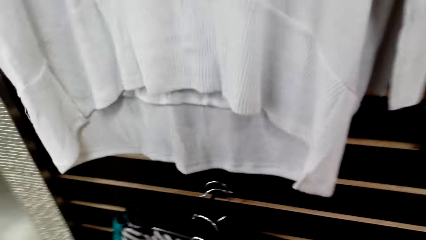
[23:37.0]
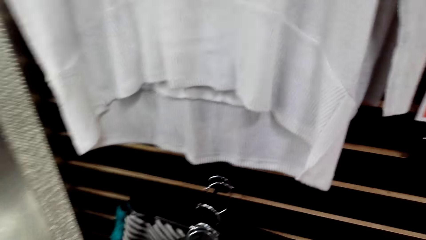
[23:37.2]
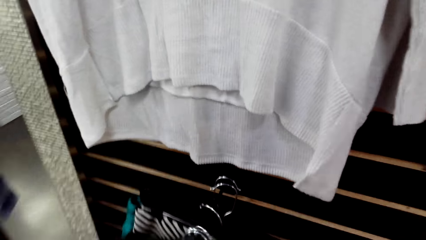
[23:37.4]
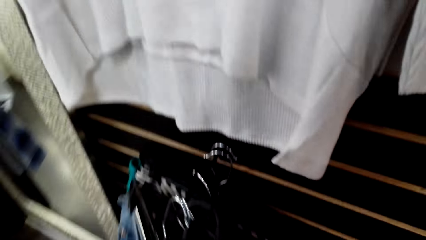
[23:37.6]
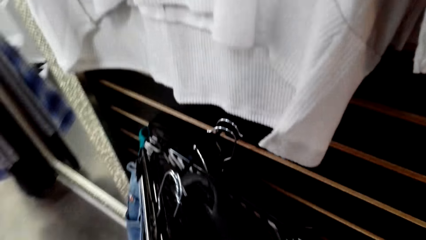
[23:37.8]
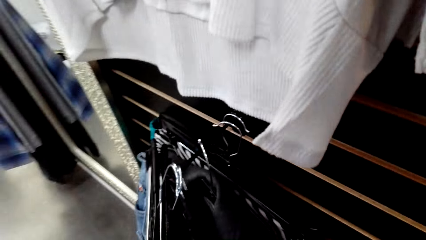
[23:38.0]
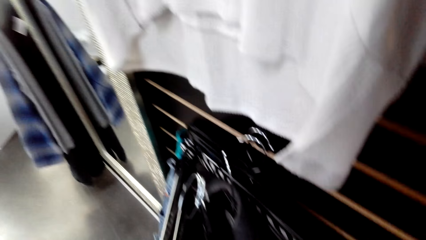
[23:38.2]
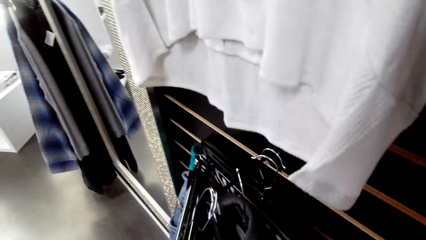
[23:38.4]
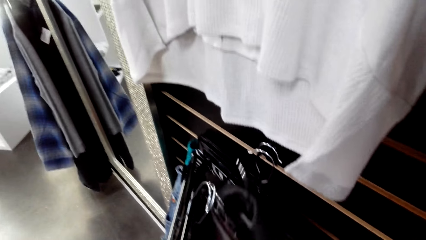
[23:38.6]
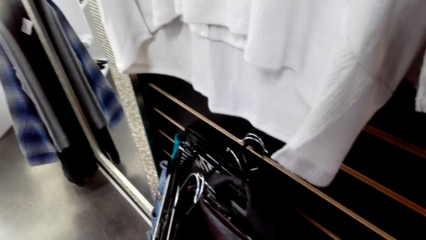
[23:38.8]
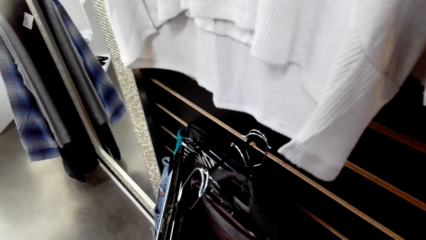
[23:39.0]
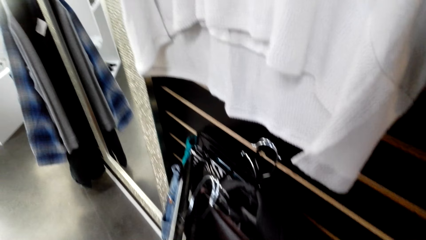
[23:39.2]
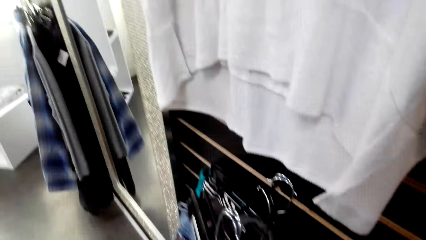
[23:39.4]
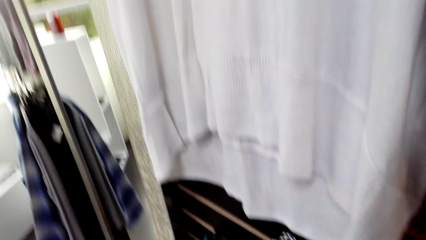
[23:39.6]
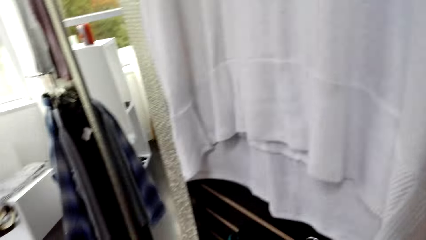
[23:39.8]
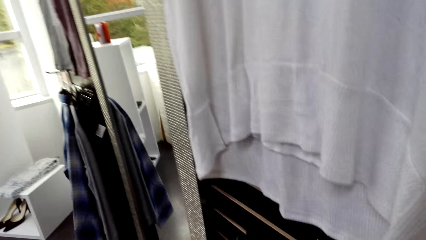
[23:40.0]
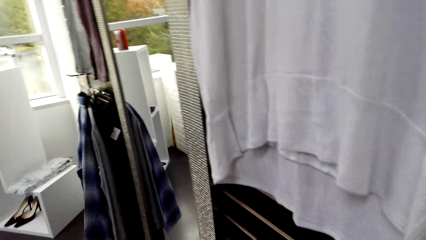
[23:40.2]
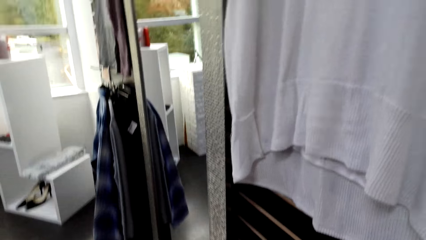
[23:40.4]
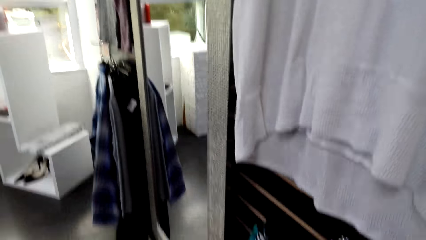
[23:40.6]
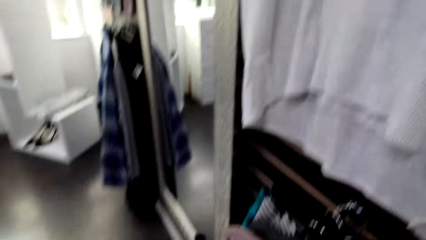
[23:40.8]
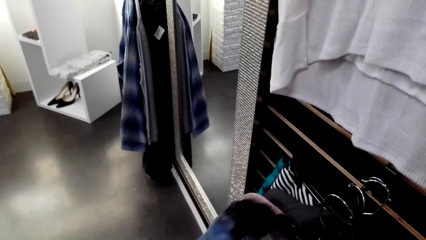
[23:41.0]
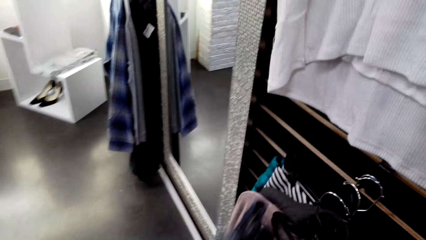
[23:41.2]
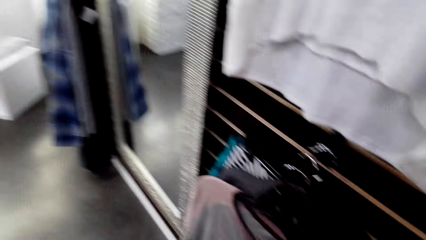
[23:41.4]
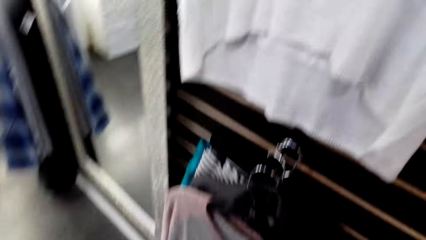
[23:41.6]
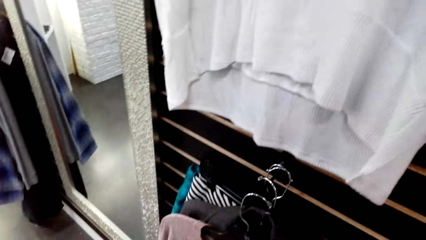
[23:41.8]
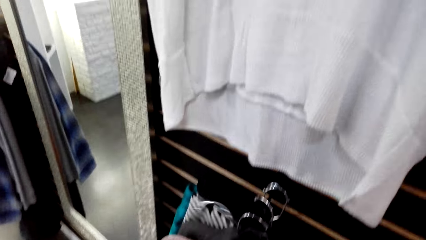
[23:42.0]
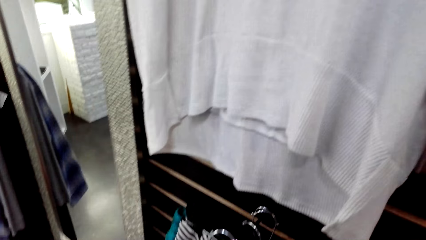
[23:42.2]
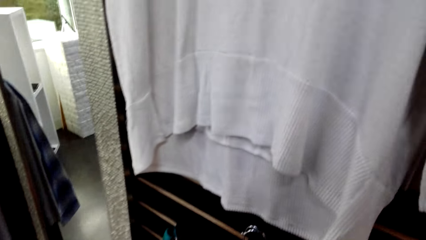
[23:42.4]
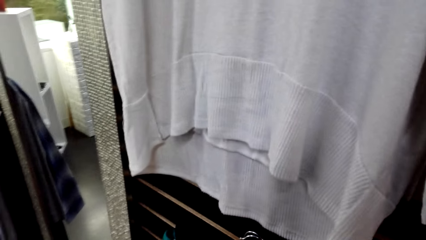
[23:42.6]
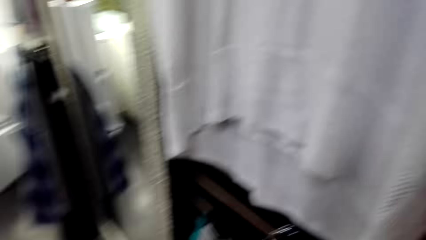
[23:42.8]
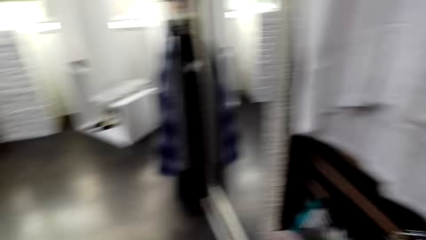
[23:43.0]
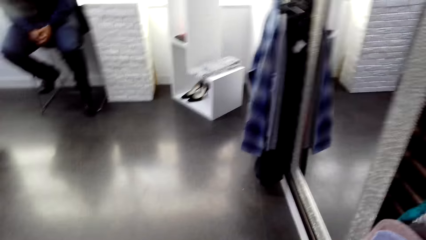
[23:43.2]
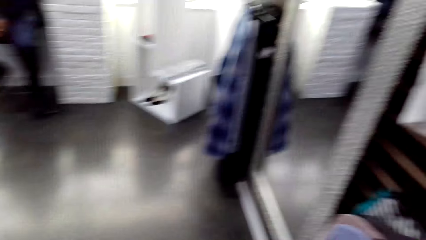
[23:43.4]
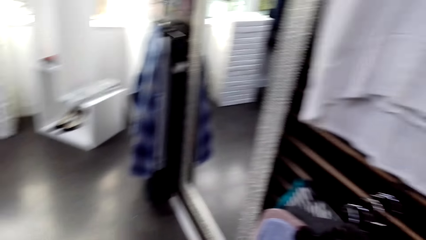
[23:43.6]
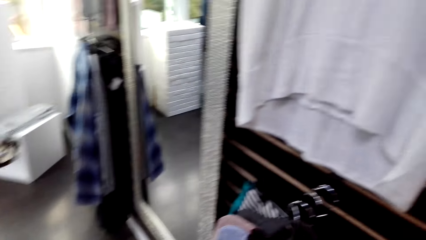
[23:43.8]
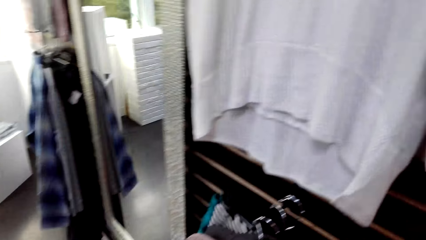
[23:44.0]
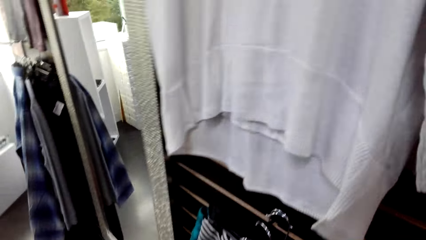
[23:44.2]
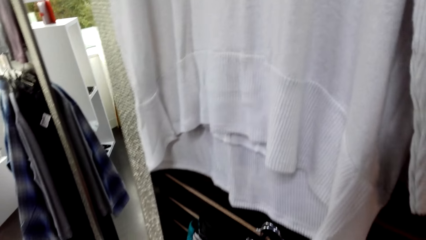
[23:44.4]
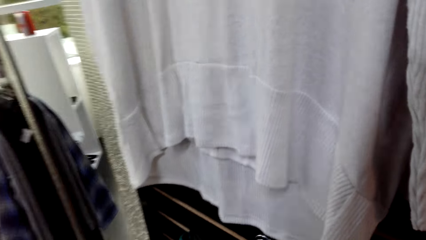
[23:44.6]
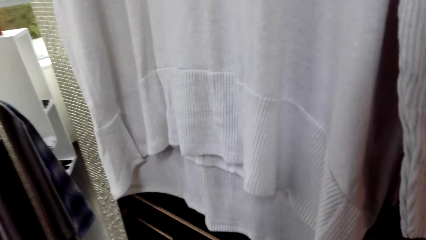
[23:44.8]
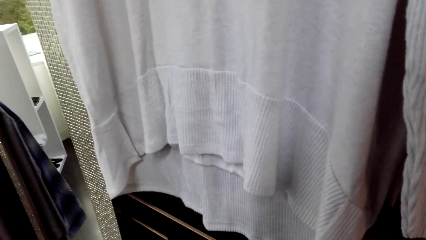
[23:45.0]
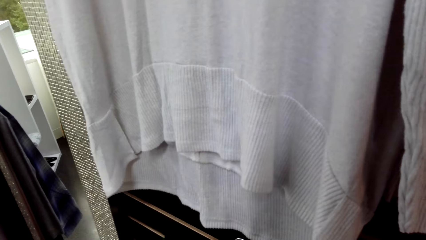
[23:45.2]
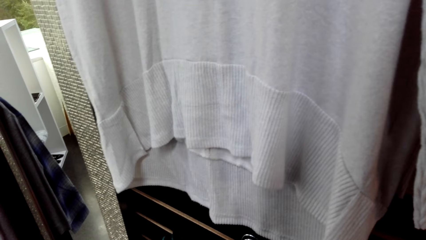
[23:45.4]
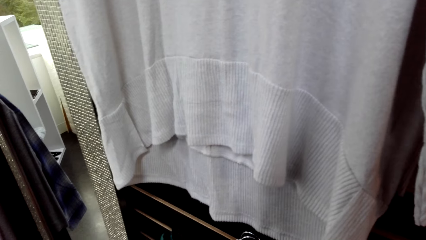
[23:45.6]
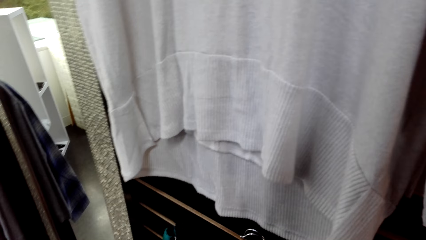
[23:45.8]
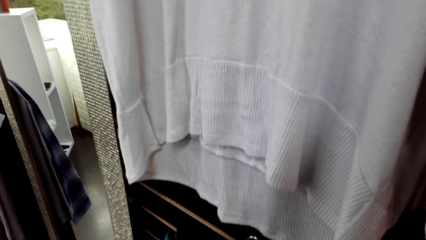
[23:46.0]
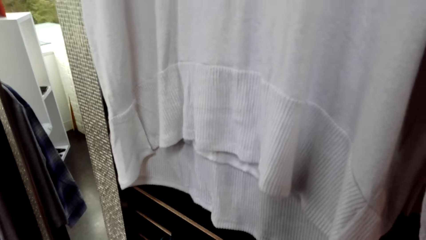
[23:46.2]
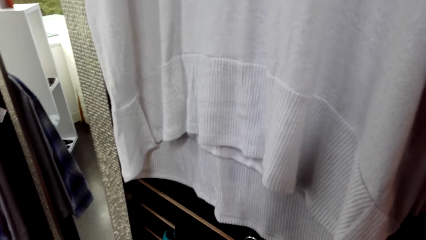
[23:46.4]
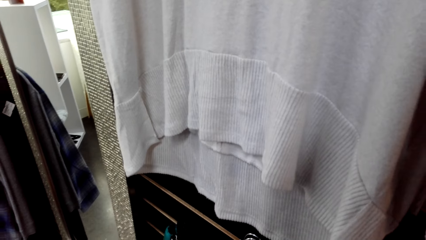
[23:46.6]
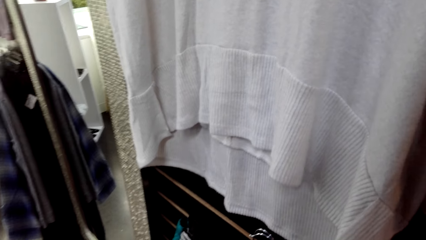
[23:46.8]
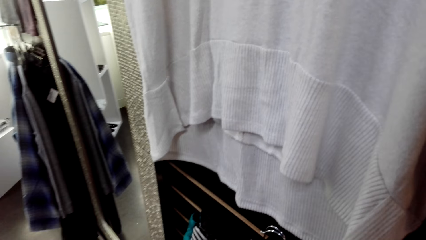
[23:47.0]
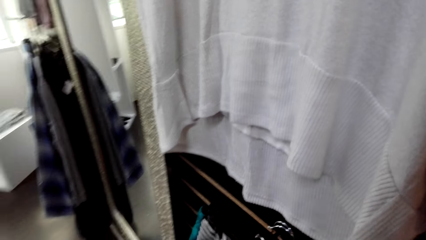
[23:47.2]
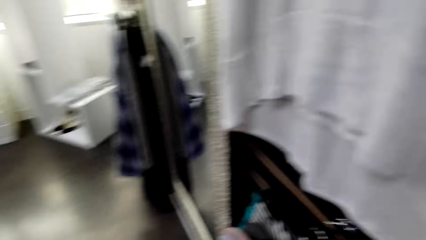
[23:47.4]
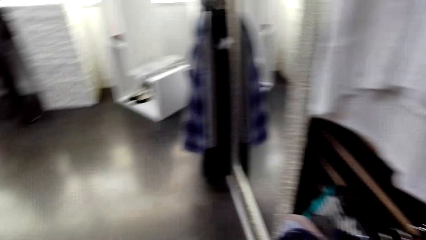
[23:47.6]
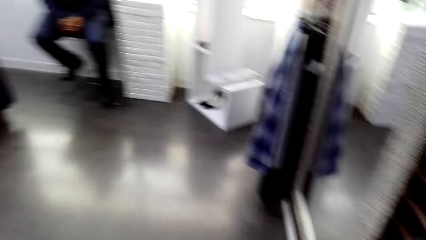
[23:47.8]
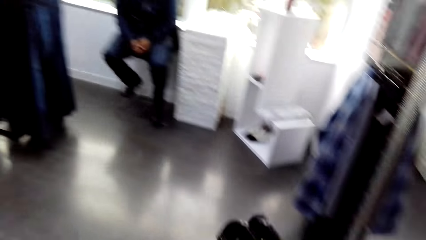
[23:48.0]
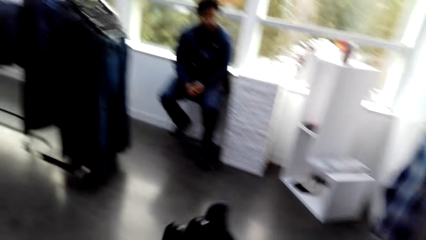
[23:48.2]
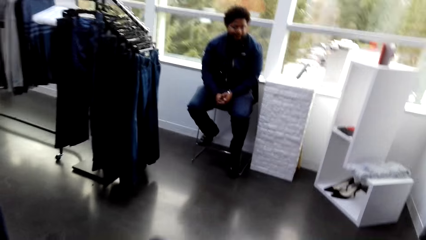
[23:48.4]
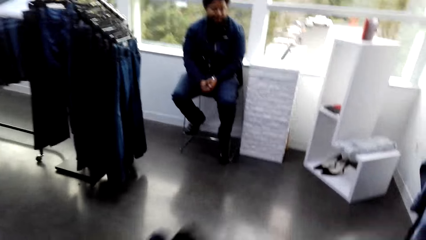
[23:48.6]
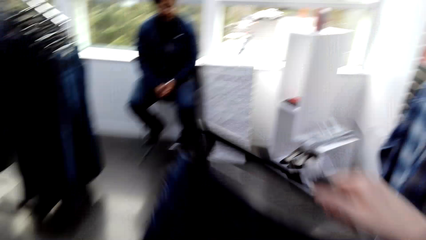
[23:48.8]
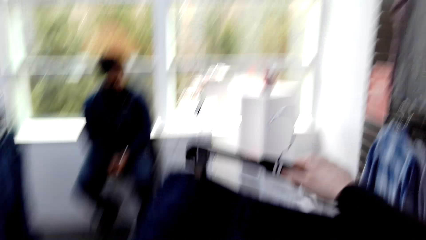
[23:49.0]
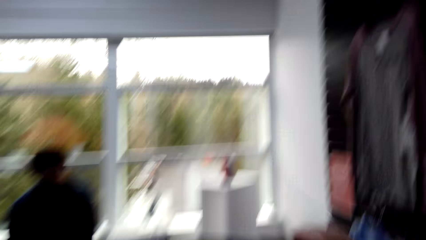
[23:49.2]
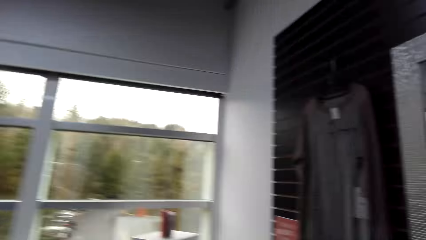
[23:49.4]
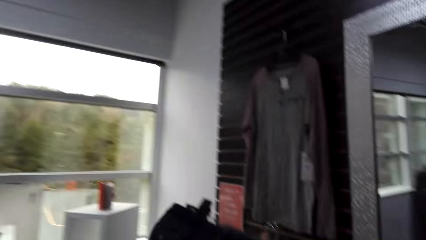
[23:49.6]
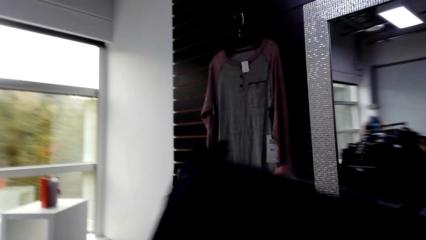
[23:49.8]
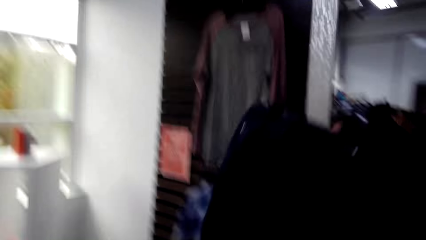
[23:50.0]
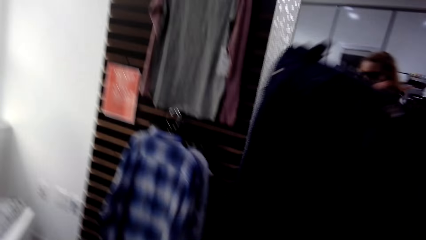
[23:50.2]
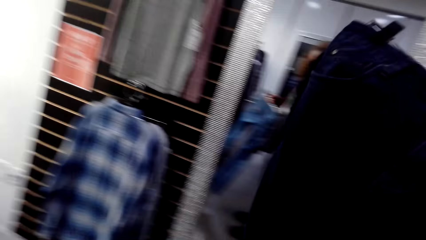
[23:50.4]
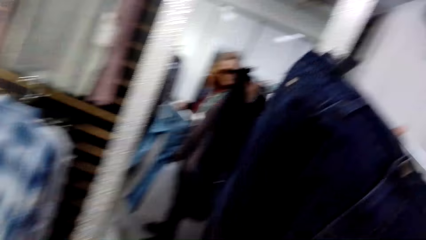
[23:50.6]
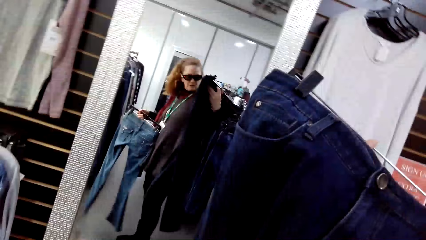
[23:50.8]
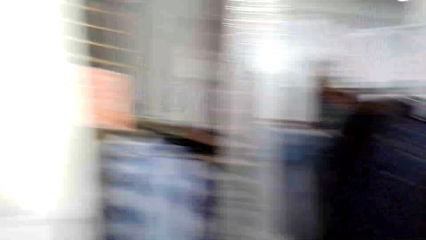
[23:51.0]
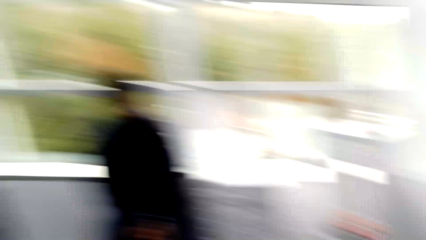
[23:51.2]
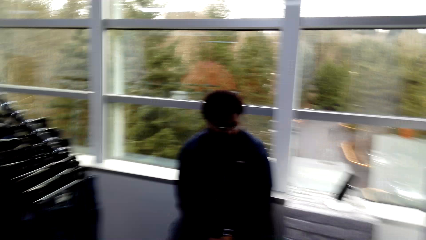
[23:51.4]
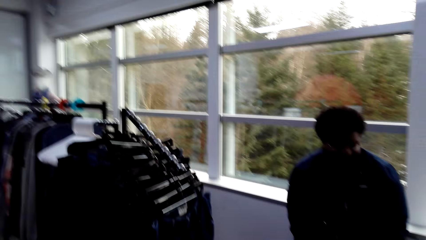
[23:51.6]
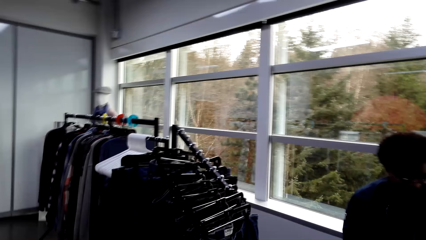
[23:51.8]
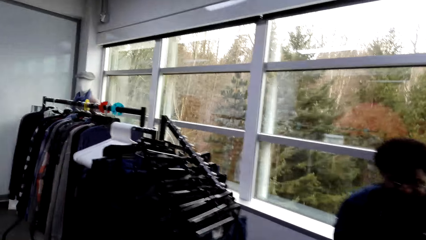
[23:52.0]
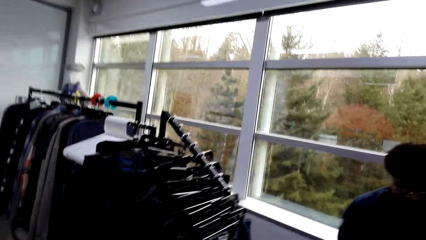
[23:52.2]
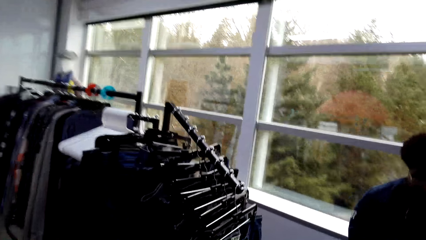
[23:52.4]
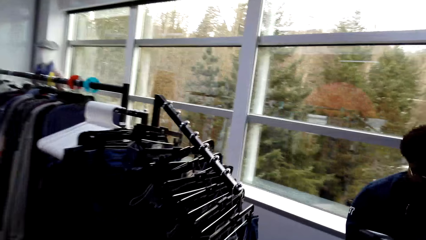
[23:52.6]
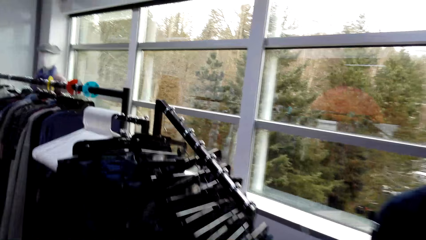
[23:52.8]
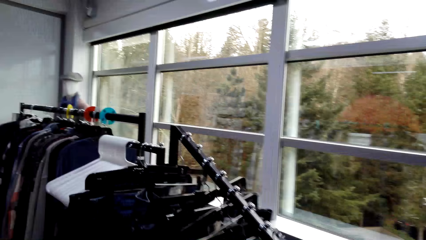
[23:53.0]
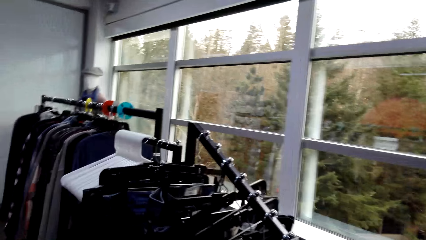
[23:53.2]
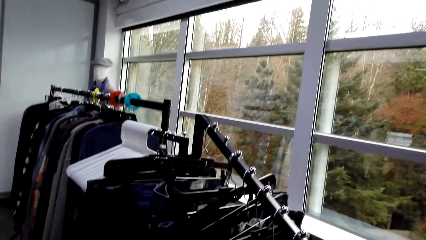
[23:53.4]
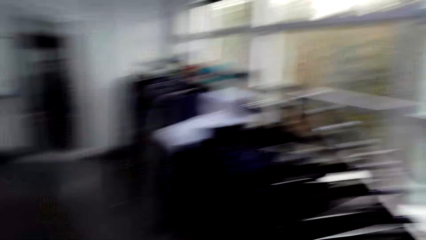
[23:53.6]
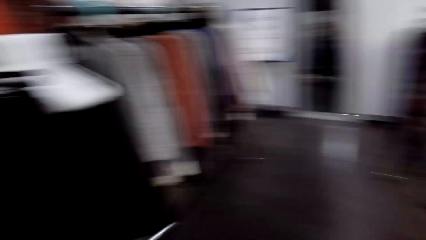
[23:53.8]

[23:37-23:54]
The camera wearer hangs a cloth on a hanger stand. They walk around in the clothing store. A man sits on a chair in the clothing store. The camera wearer holds the cloth in the store. They raise the cloth. They walk around in the clothing store.
